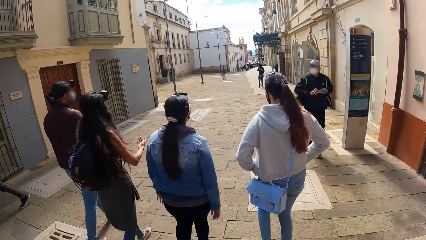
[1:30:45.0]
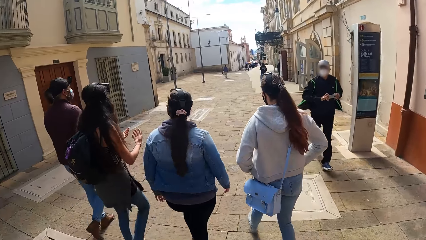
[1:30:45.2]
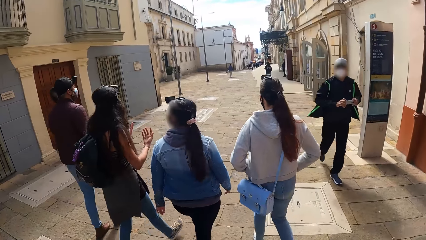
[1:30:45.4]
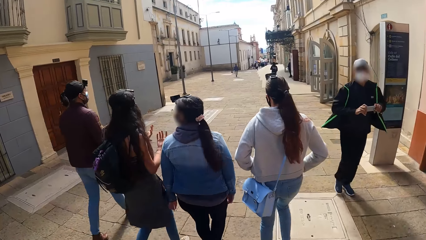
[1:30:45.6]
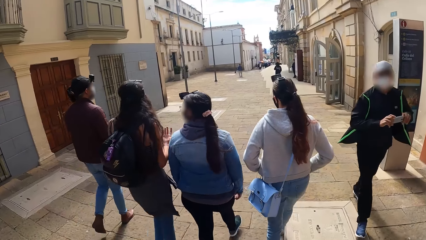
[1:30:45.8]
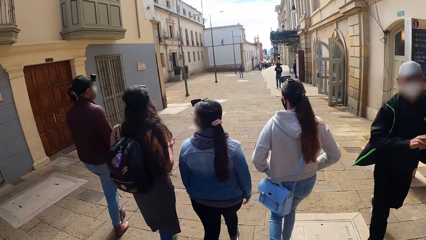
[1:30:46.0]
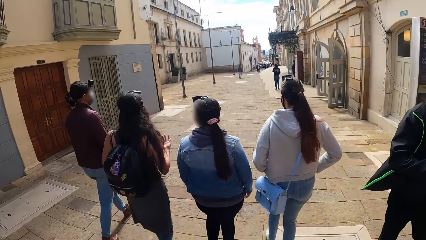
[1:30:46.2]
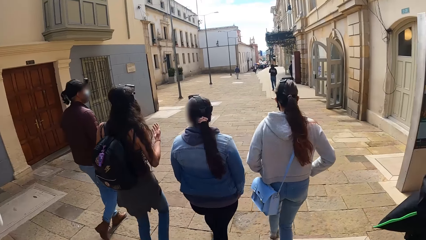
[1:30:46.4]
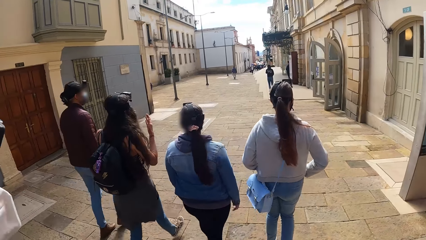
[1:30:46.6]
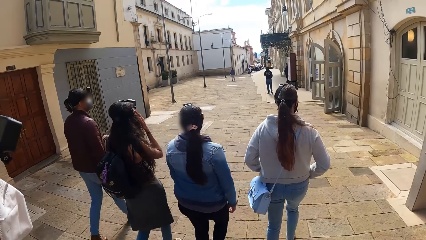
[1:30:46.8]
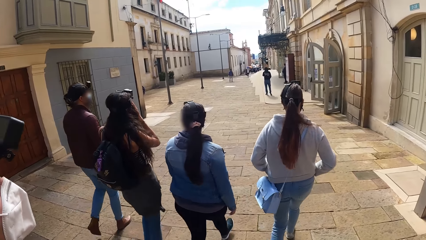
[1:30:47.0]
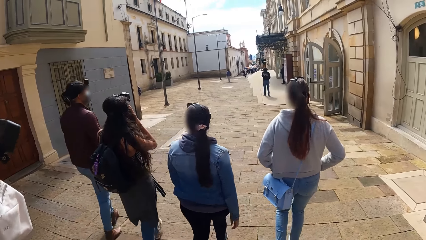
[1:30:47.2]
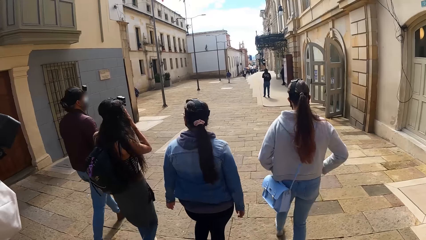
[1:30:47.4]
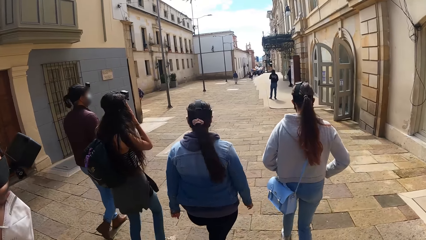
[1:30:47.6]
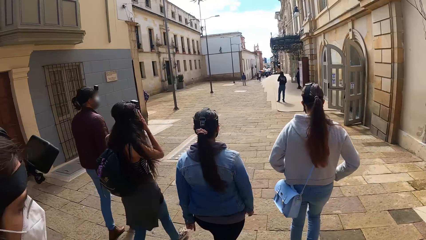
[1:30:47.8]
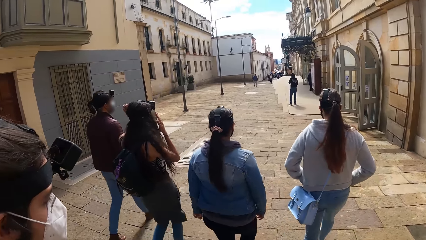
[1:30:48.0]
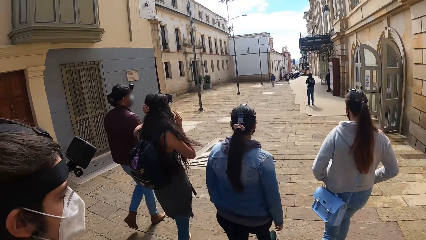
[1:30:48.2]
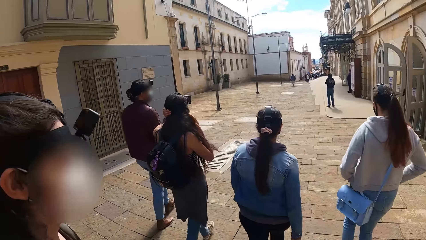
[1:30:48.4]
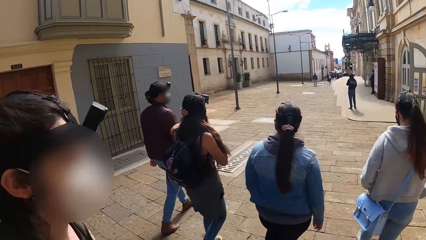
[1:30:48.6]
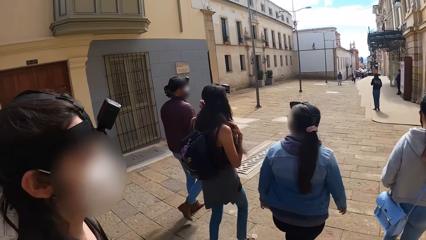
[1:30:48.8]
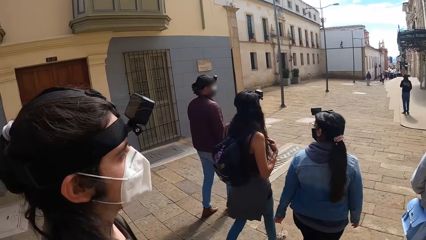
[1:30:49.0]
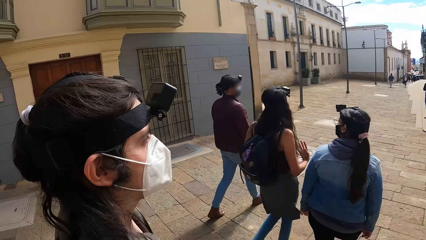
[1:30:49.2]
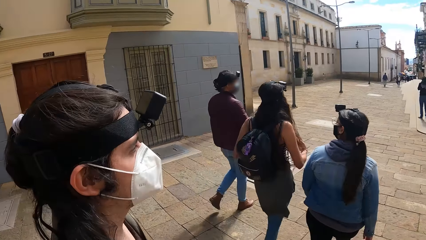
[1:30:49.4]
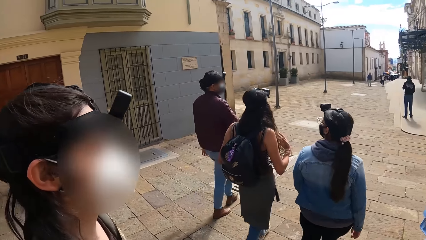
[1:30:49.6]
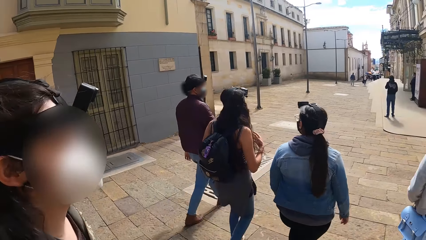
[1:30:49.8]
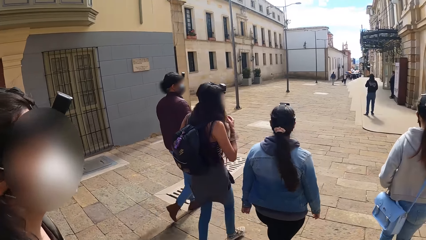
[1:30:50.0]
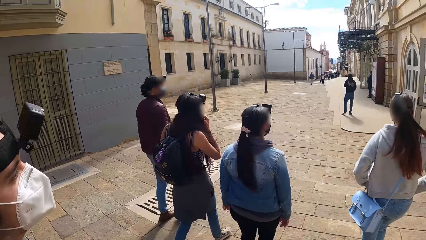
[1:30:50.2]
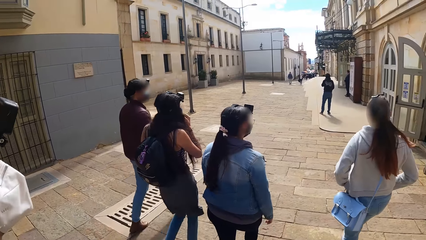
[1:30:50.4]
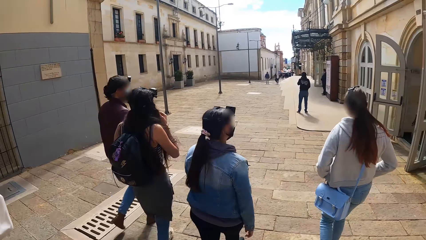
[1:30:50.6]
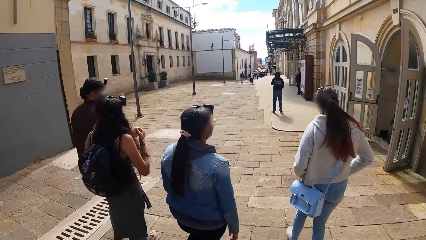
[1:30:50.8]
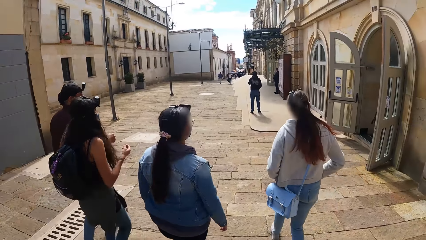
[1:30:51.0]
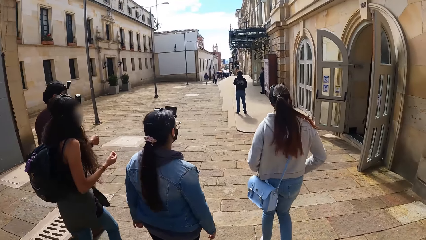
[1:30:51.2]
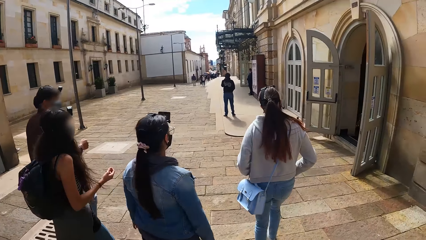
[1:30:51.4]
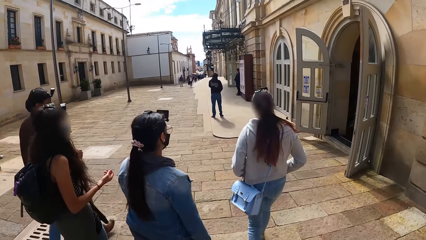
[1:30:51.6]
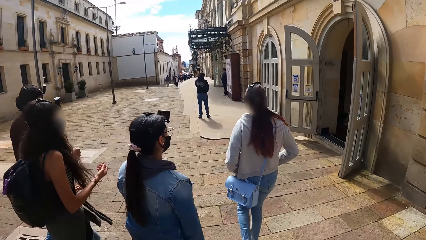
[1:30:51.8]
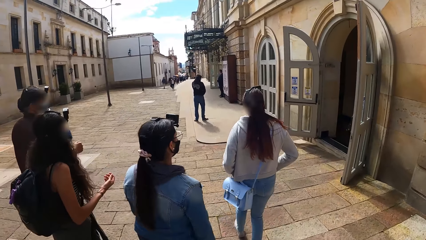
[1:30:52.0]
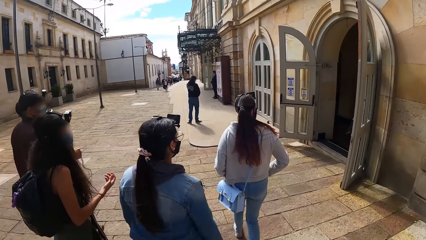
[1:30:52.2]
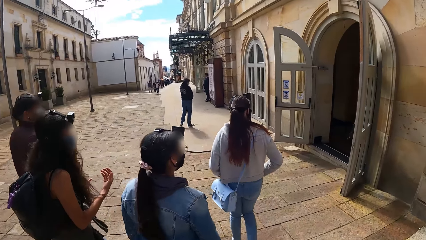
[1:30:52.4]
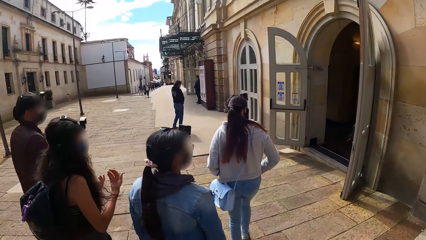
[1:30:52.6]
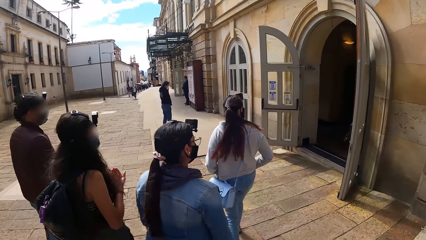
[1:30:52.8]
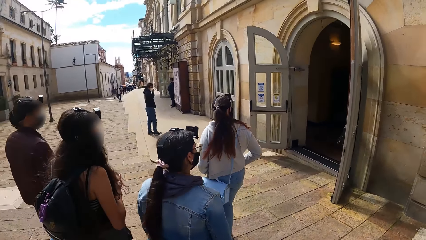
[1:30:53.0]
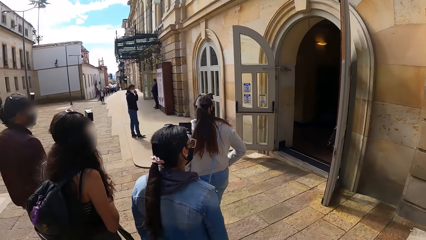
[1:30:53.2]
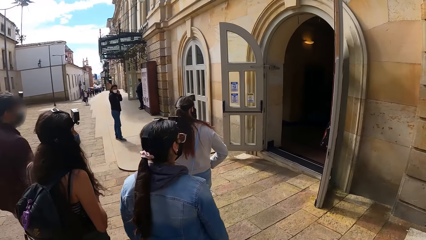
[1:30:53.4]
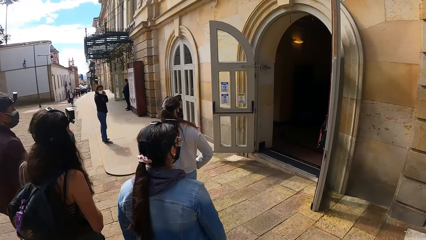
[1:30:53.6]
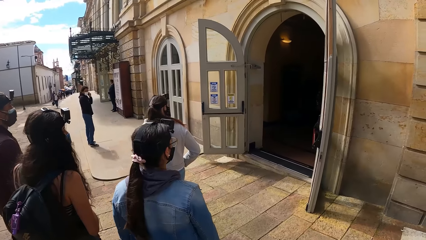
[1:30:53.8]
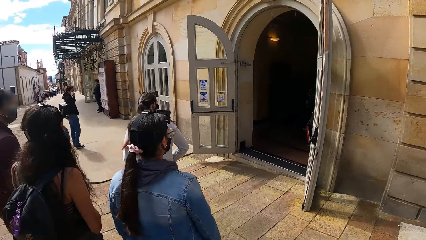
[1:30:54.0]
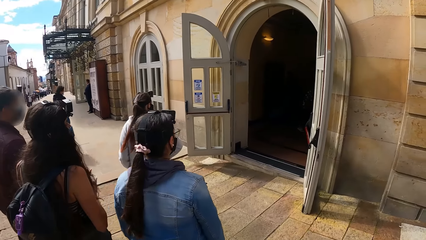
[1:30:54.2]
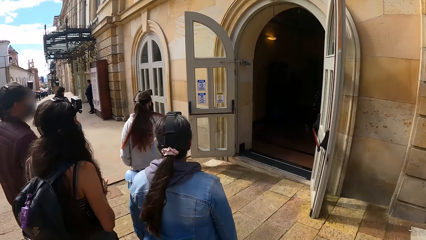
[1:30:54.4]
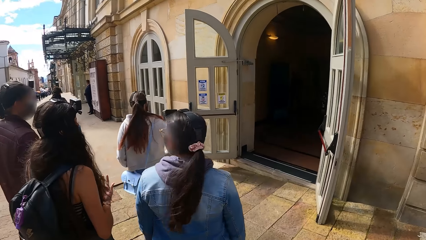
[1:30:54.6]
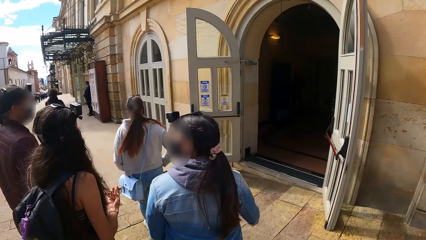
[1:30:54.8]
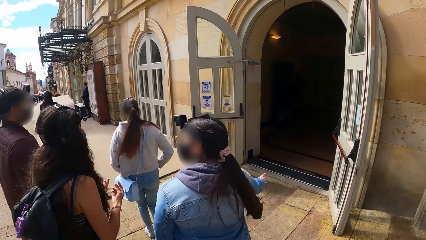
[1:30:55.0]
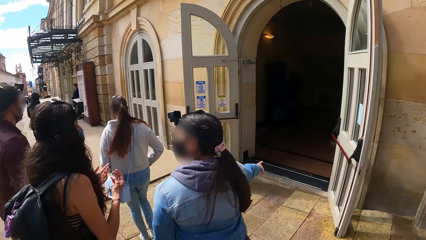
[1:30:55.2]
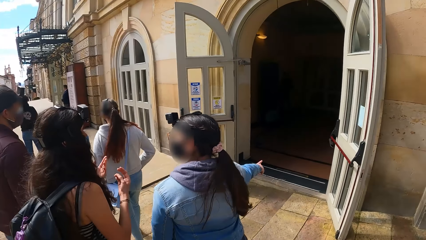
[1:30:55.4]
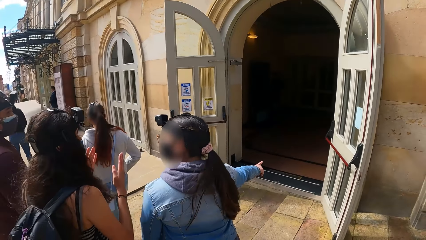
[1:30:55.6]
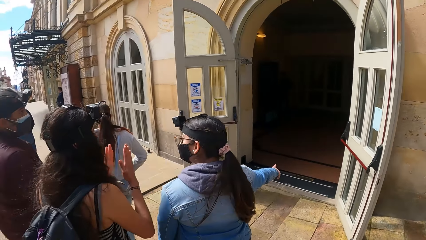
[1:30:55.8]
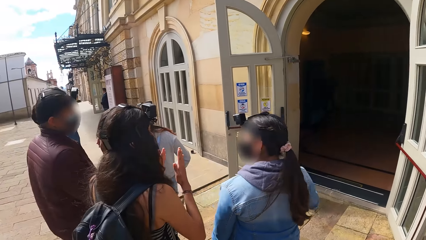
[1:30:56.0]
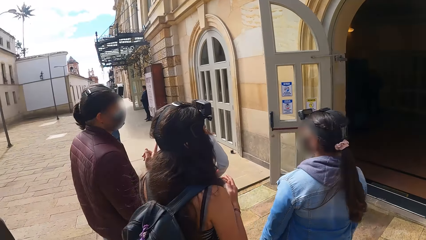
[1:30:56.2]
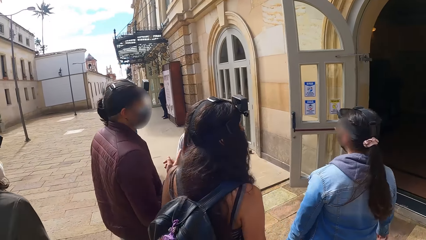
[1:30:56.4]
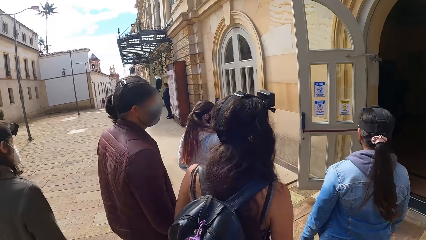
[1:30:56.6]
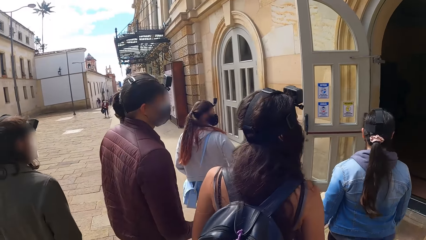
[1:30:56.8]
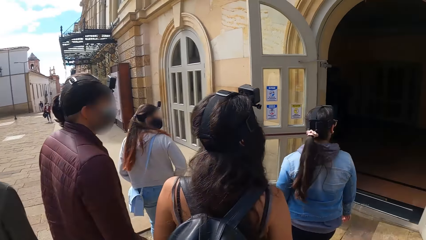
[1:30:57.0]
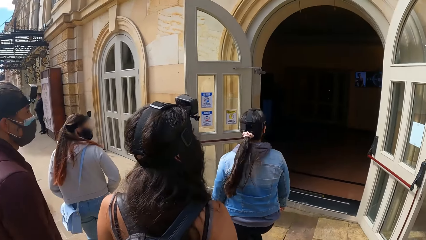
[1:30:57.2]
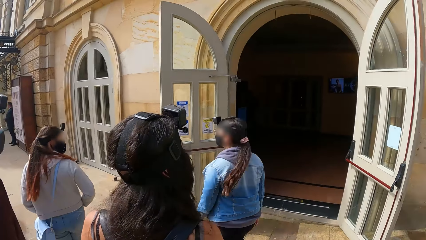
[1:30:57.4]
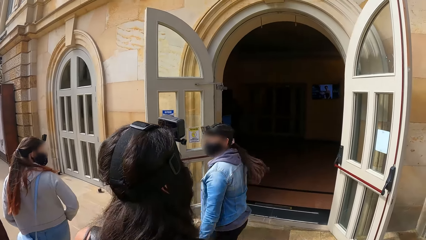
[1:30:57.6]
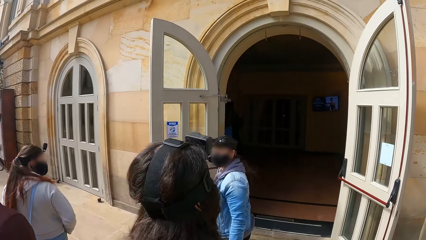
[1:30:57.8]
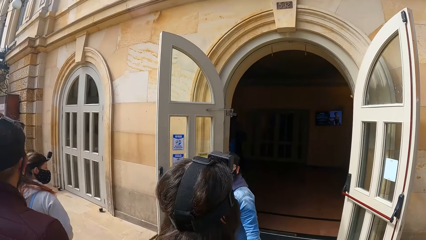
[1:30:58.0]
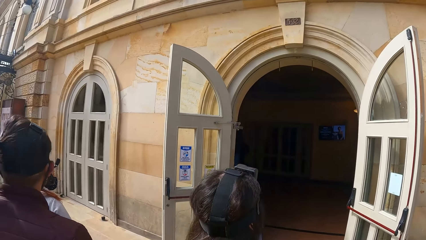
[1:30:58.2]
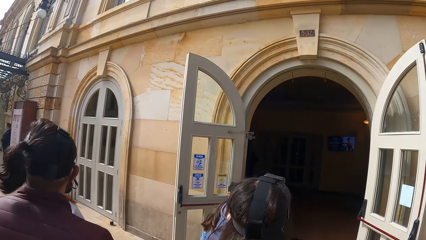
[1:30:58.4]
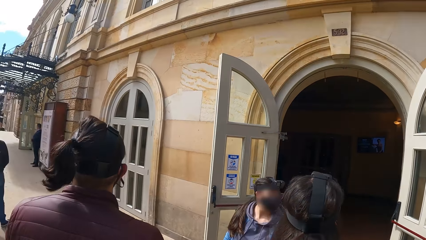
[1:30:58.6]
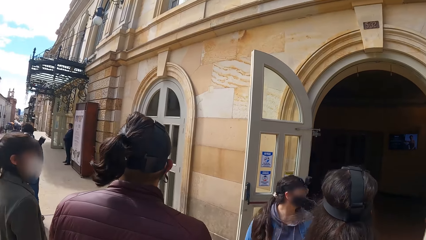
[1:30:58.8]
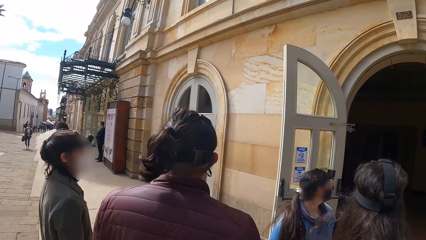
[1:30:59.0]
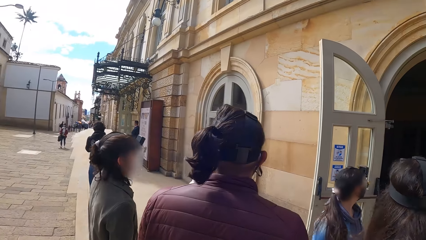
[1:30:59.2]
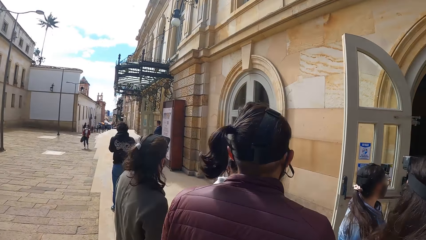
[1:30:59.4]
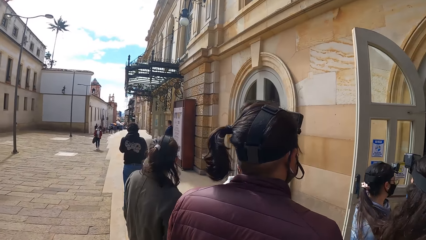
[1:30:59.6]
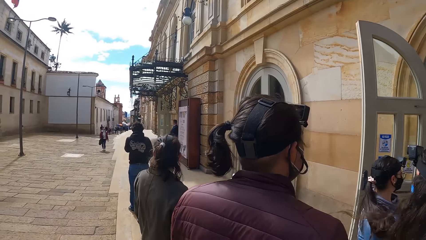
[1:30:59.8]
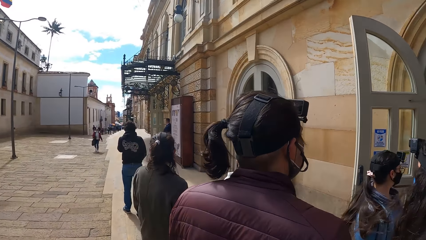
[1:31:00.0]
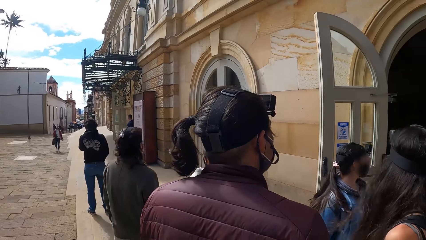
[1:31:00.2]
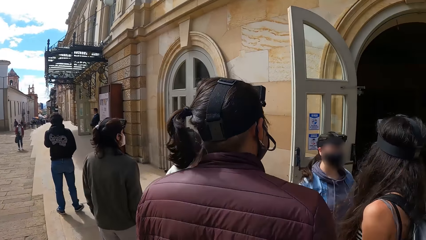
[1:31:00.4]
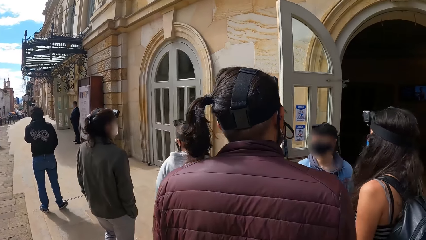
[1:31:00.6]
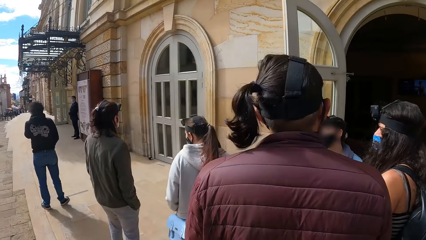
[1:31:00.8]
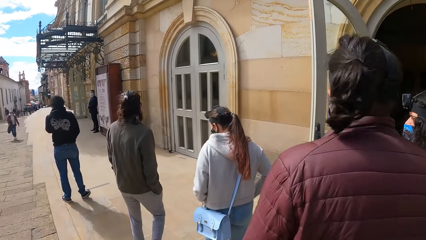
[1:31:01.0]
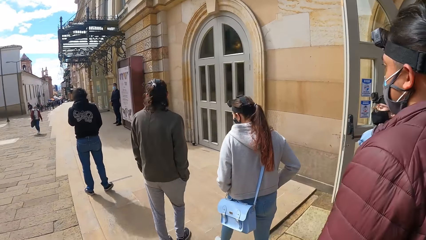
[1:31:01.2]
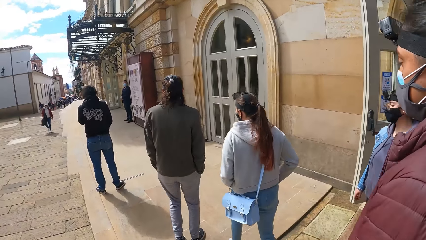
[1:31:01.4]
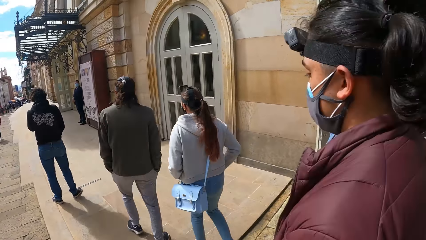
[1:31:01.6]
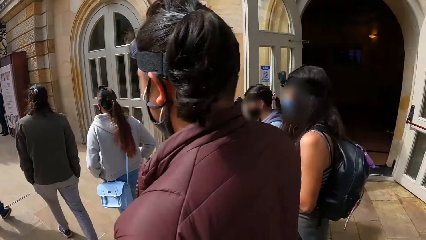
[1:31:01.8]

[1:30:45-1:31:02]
A woman points at an entrance of a building. The group of people interact with themselves in front of the entrance of the building. The group of people walk towards a man in front of the building.
